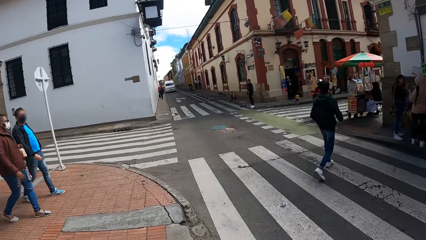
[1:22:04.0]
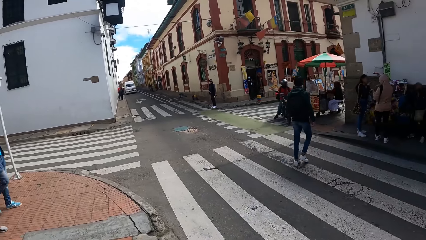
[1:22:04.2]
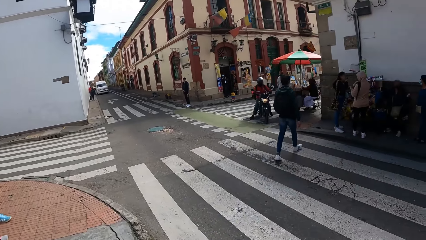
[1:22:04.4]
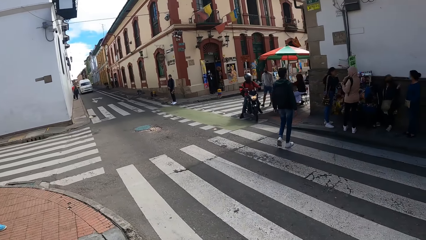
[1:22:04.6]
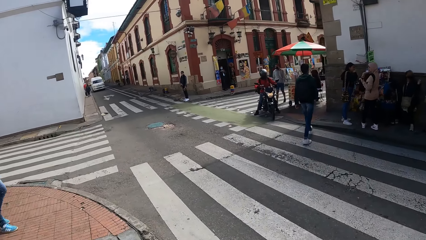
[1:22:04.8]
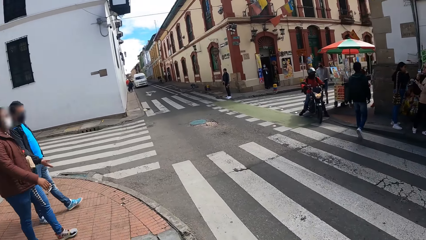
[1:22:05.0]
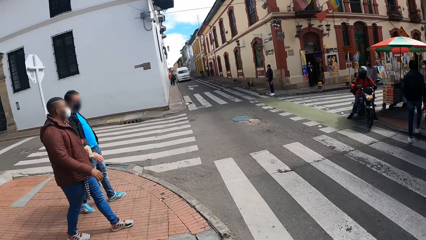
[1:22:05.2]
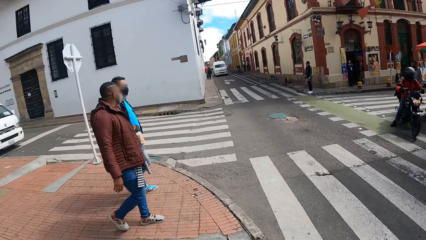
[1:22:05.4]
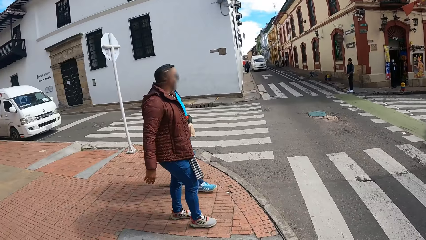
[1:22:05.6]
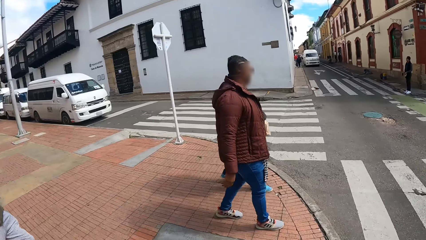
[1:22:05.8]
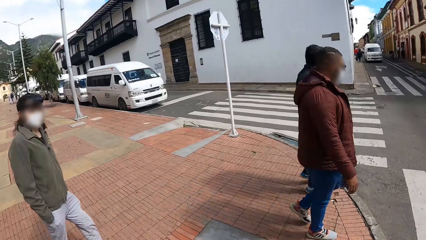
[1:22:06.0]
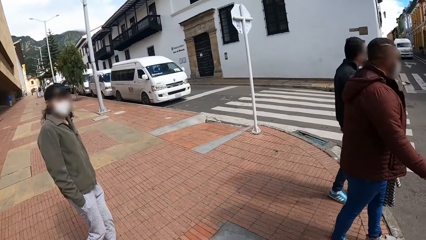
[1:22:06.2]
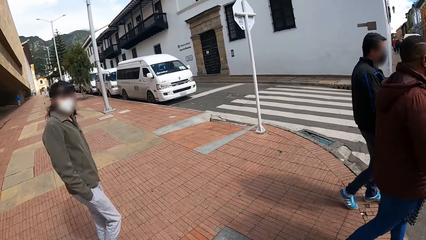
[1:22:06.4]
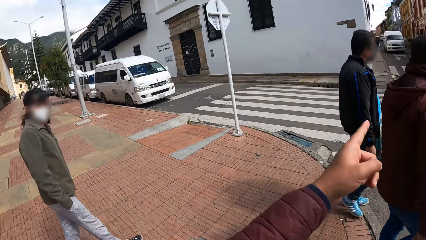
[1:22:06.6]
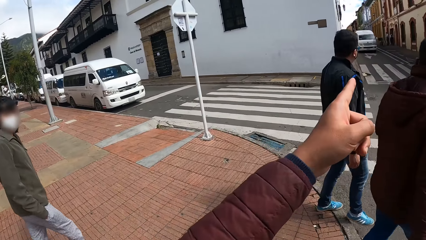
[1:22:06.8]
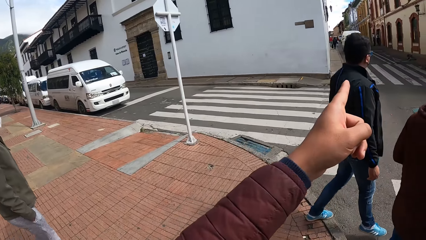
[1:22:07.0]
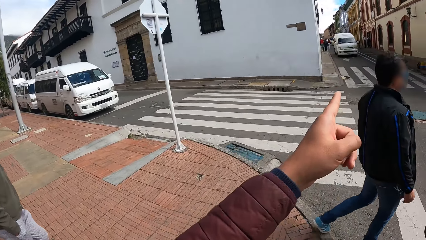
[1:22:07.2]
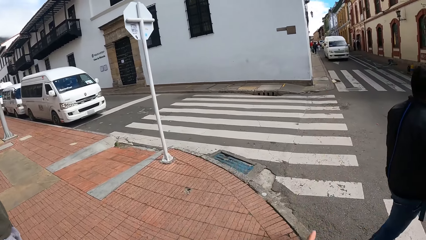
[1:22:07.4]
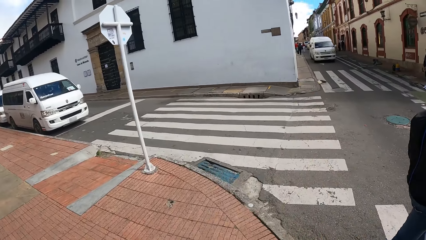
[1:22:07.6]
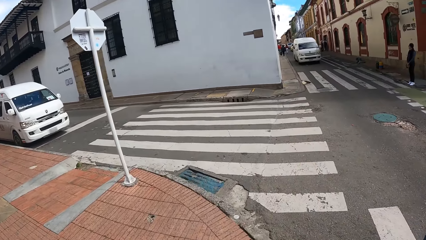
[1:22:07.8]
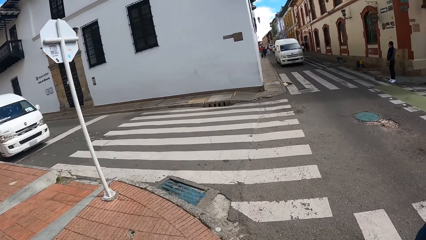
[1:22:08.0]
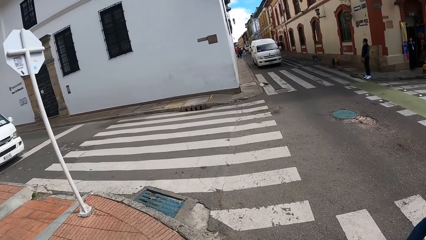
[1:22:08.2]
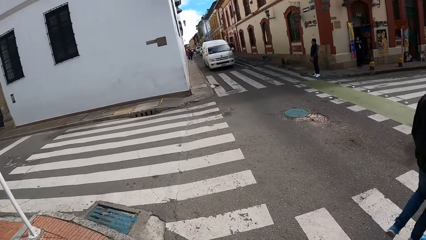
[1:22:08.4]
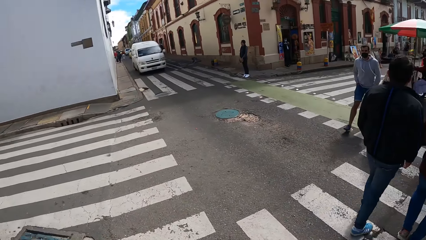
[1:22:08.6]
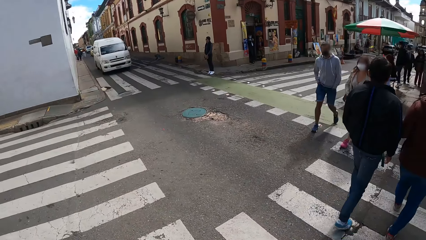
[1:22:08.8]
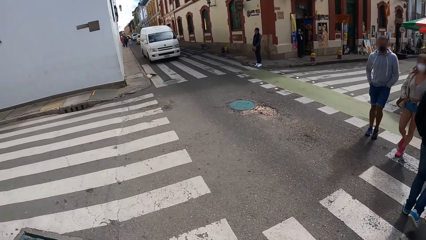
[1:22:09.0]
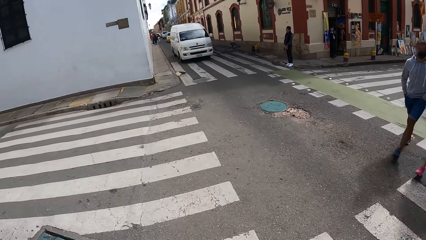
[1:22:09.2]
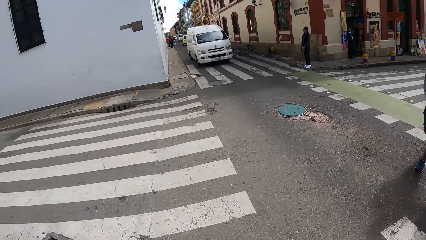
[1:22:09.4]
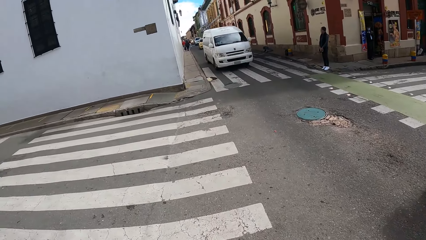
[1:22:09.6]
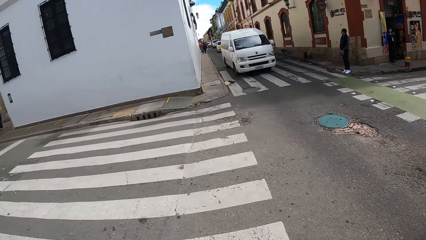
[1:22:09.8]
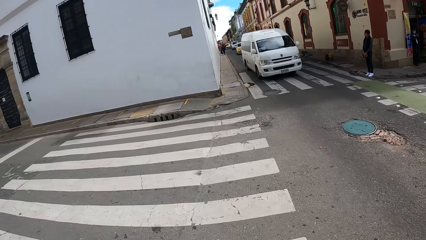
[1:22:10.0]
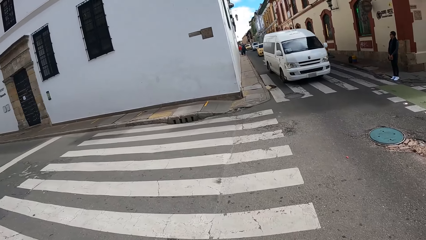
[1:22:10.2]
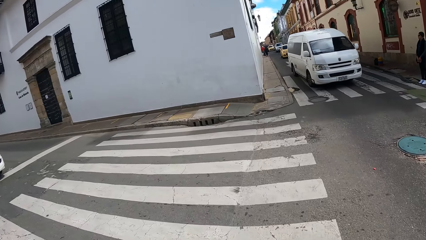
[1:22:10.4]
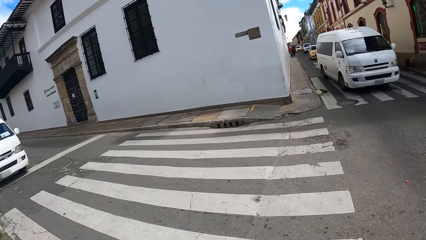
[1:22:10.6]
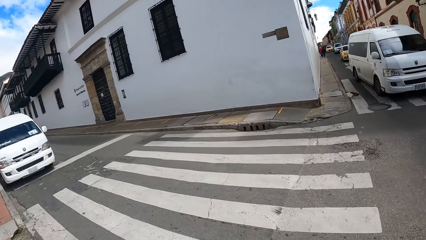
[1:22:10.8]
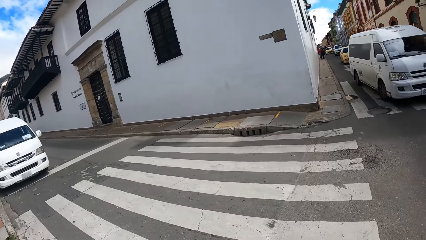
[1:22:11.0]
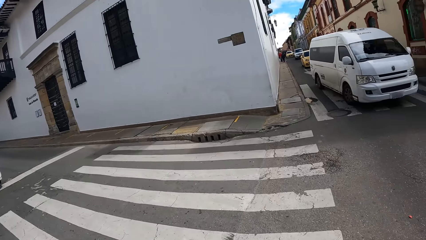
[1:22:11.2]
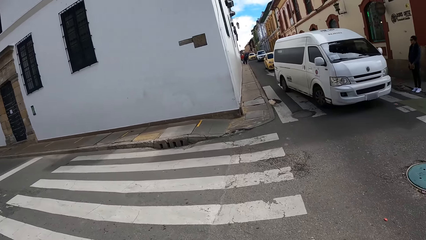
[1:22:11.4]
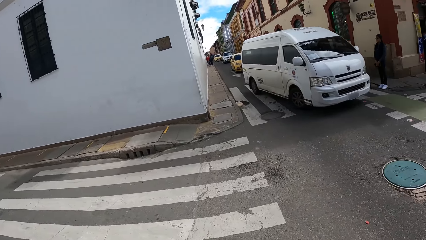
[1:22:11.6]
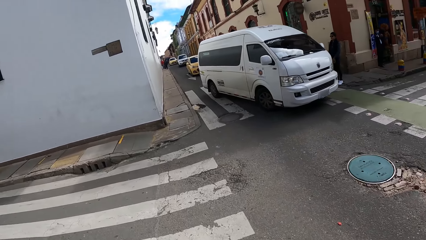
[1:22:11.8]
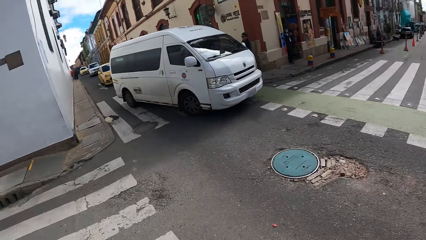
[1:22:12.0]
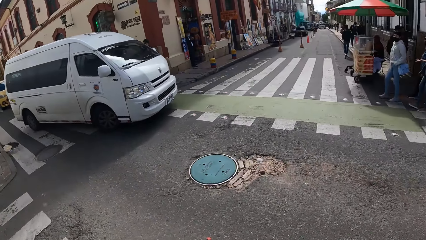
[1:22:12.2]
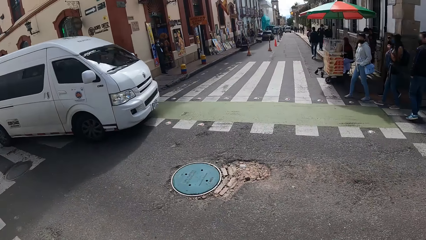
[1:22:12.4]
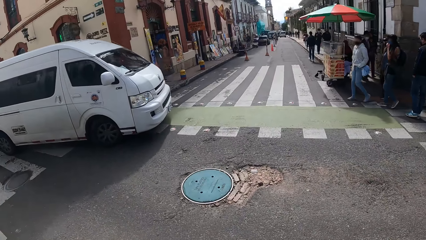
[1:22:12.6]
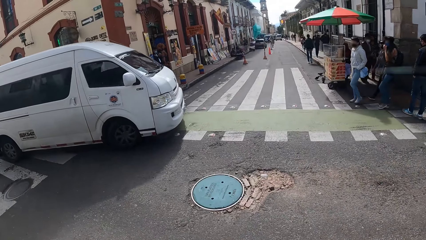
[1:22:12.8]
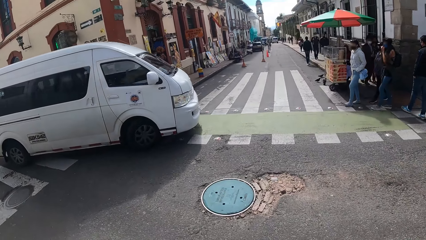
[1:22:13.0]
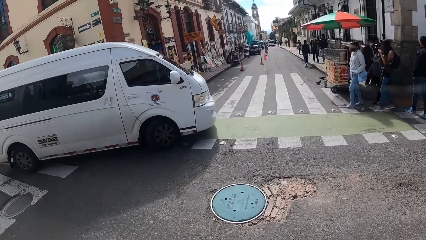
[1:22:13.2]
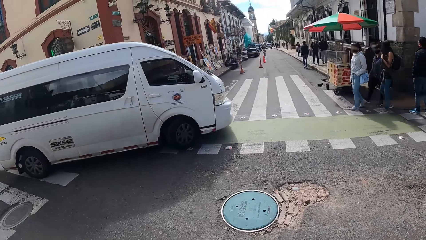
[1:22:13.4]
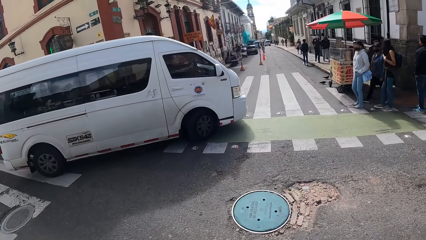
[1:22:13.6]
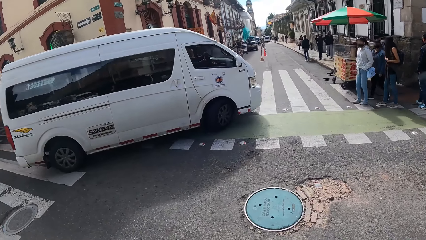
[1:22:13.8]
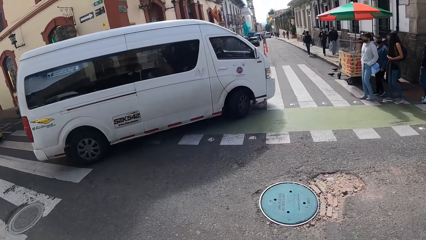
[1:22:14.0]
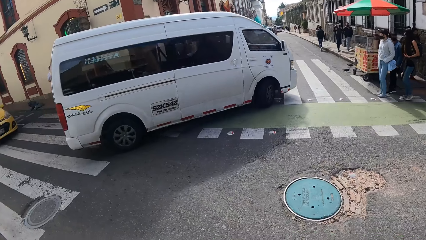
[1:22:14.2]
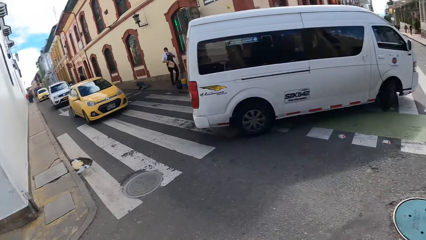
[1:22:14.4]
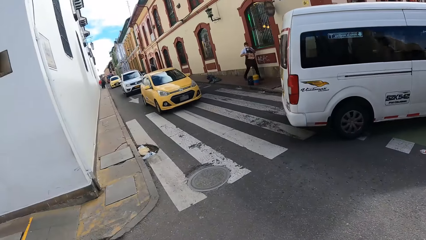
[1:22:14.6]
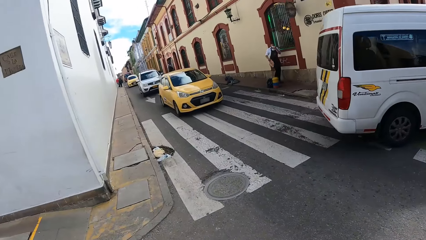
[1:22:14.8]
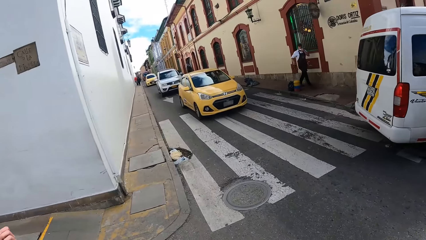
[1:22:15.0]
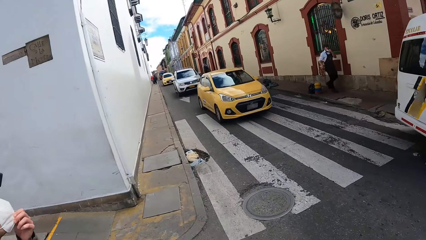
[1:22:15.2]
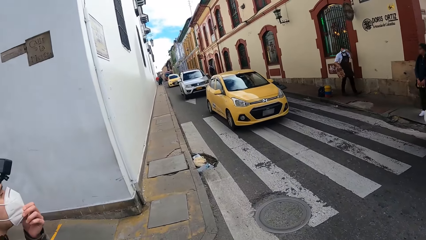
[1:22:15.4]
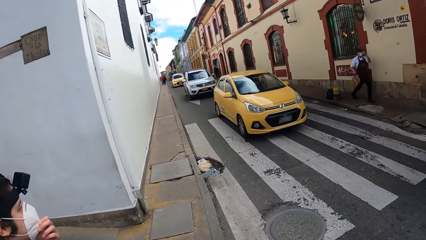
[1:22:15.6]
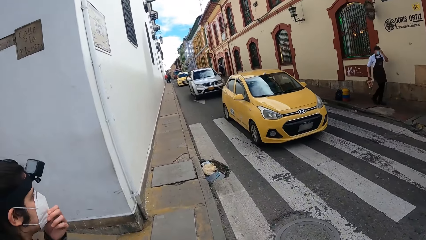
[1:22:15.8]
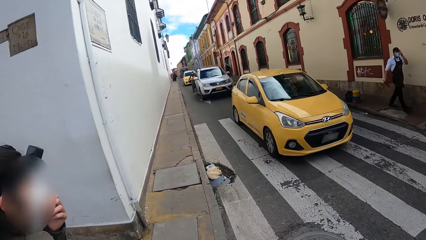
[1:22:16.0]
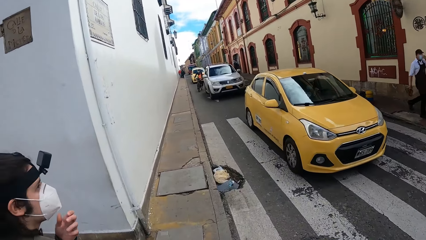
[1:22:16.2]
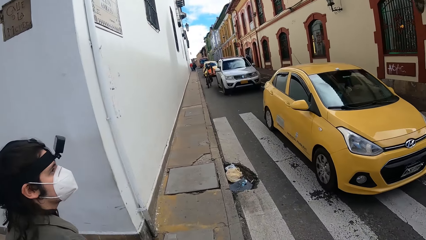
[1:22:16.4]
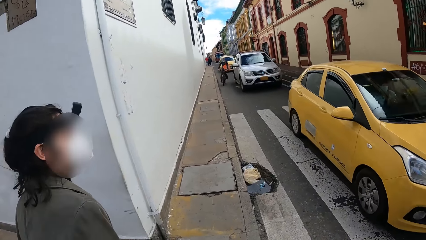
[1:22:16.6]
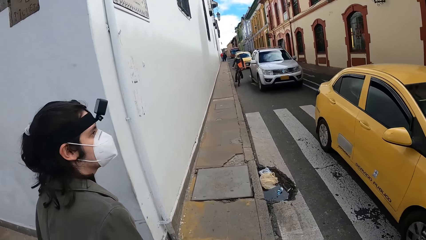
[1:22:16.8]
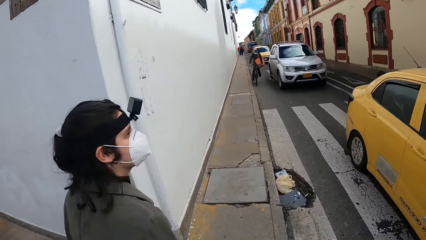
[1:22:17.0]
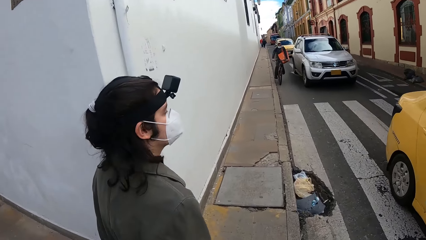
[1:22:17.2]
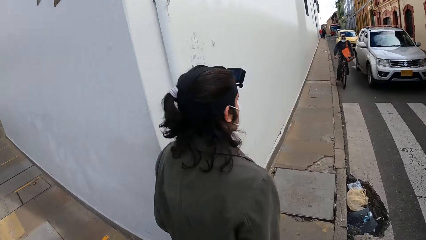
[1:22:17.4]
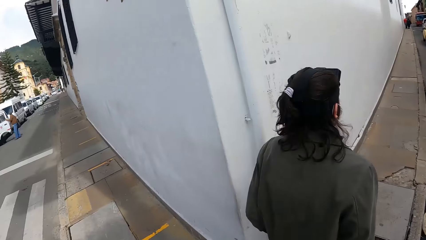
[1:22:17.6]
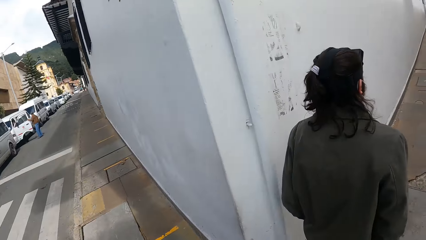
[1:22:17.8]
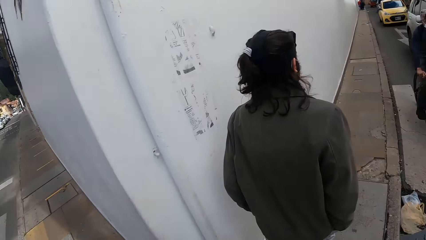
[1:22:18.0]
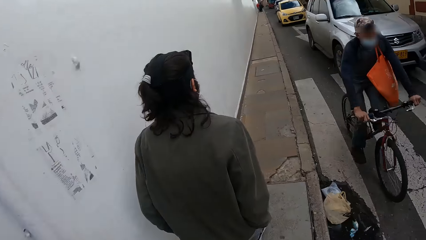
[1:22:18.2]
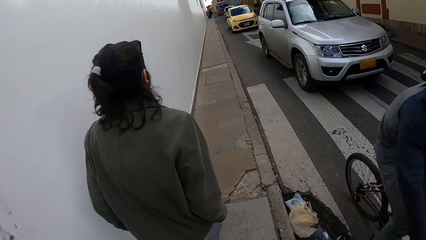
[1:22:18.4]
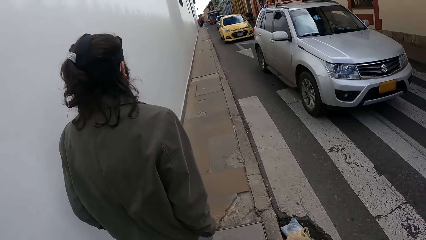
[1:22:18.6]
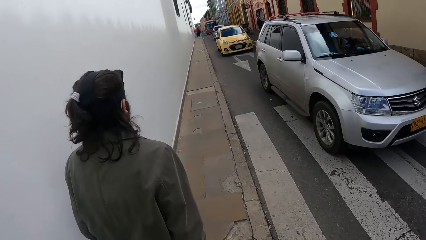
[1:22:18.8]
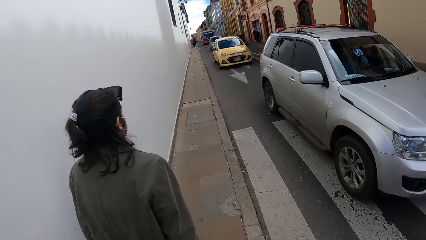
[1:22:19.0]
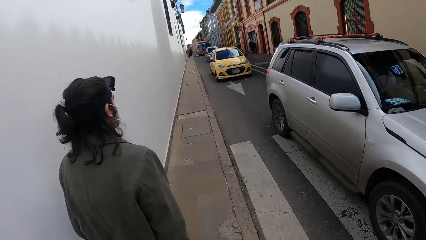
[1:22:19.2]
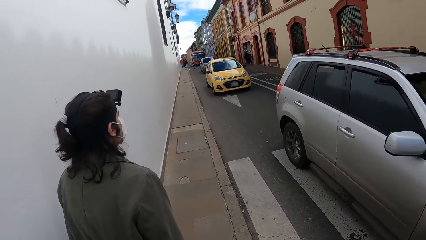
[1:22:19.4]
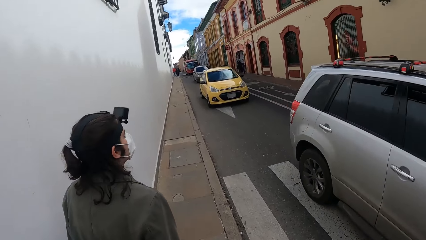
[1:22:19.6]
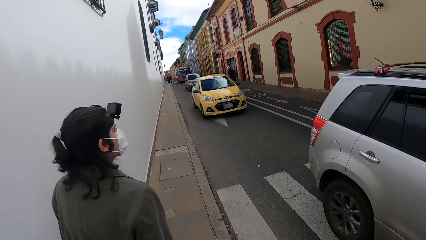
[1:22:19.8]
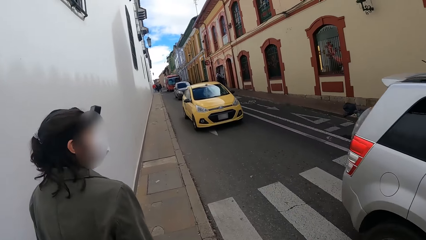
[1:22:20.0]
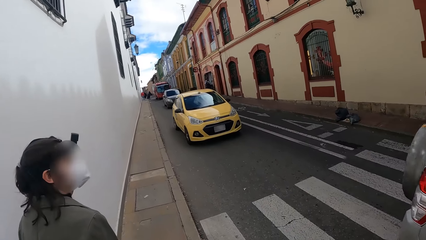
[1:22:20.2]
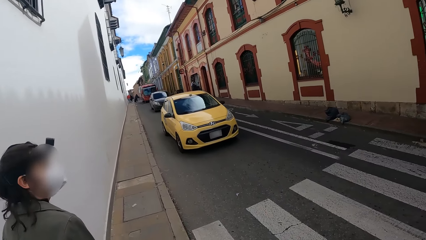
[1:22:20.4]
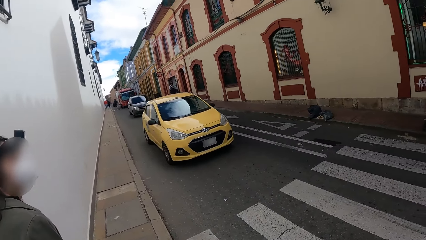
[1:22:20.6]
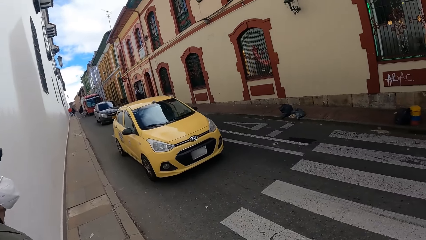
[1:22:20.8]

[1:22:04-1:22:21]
The camera wearer looks around. They point at something. They look around the street. They cross the road. They look to the side. They look around. They walk at the pathway. They look to the side.
